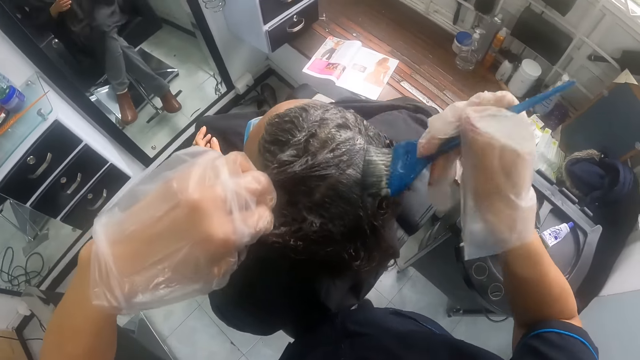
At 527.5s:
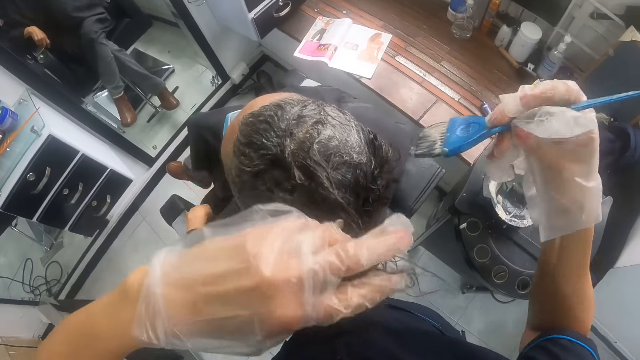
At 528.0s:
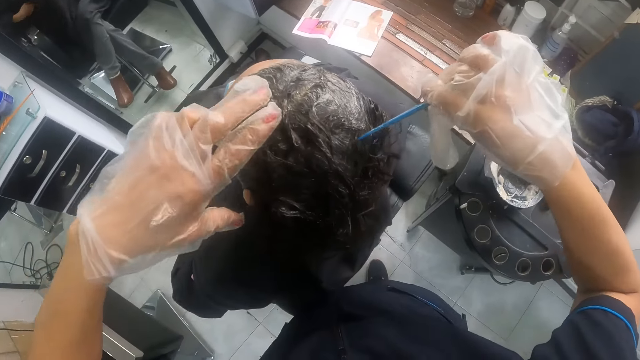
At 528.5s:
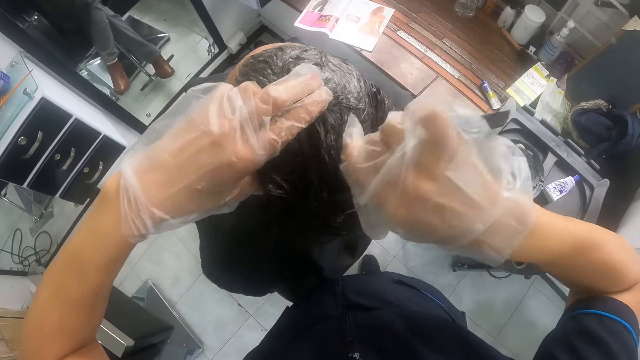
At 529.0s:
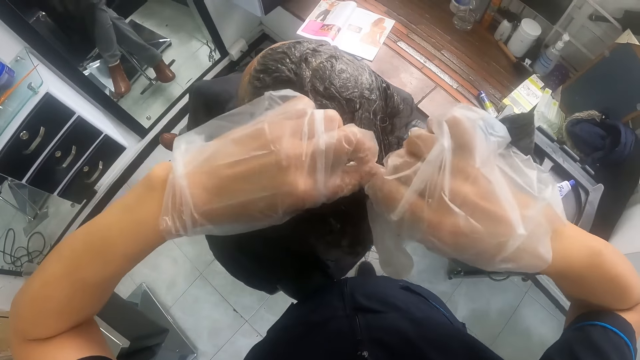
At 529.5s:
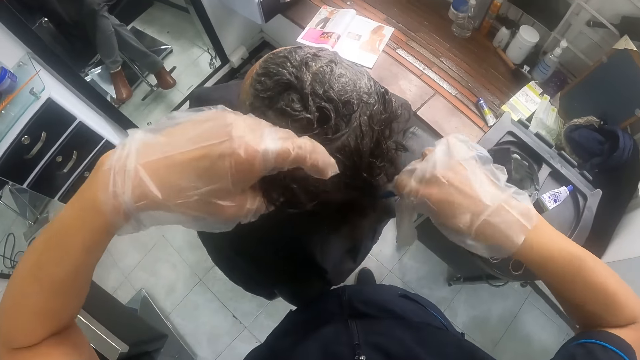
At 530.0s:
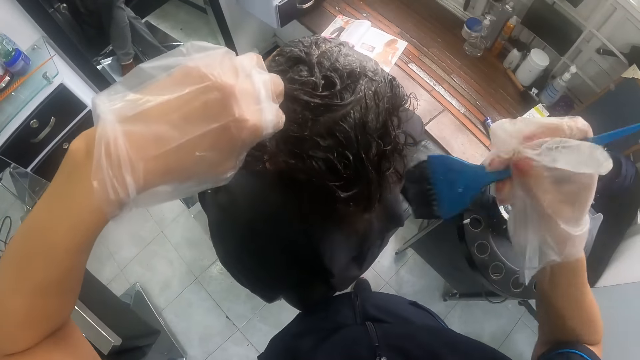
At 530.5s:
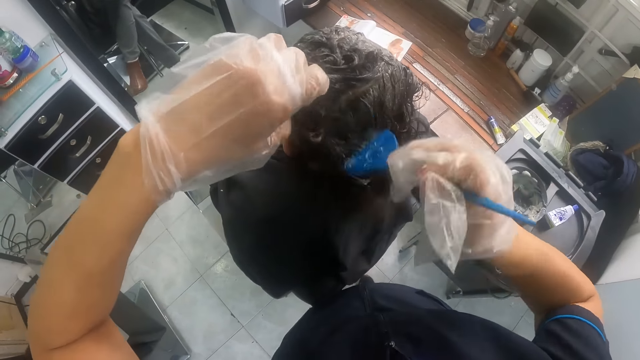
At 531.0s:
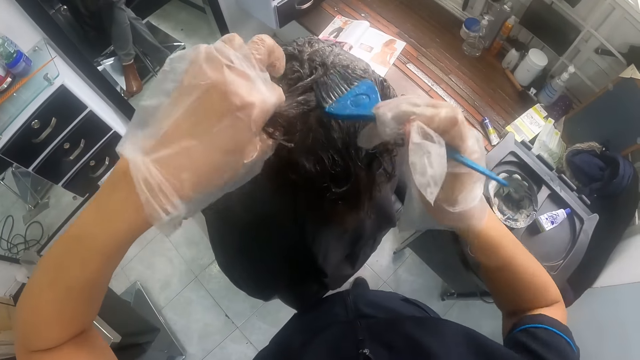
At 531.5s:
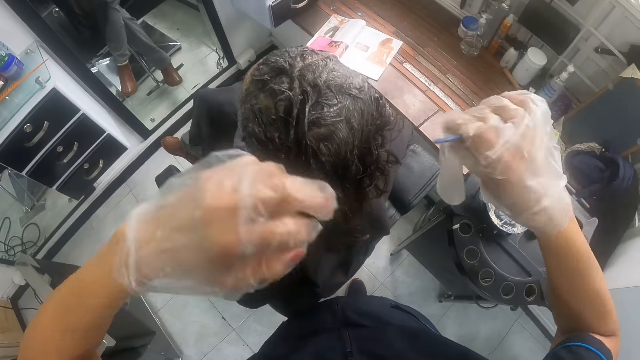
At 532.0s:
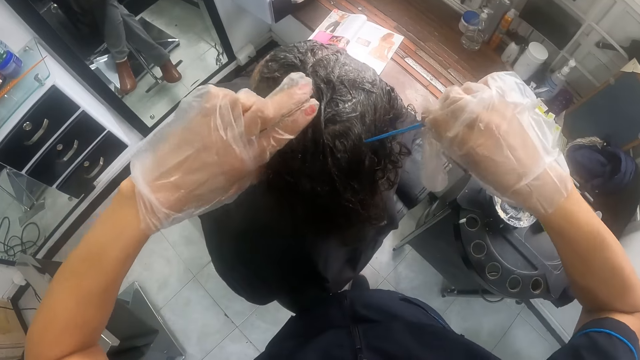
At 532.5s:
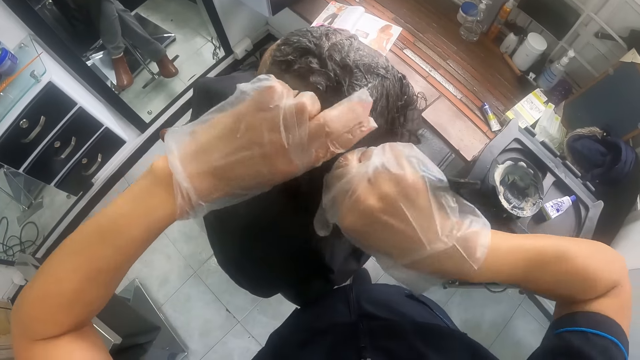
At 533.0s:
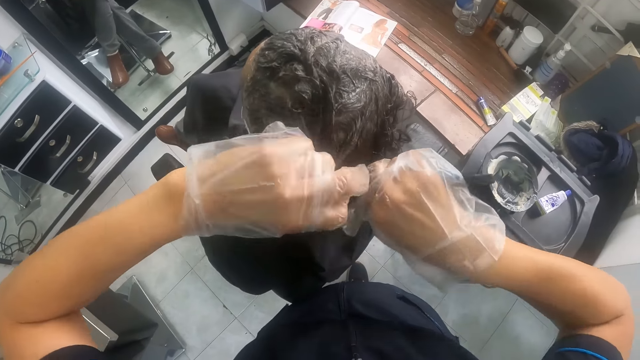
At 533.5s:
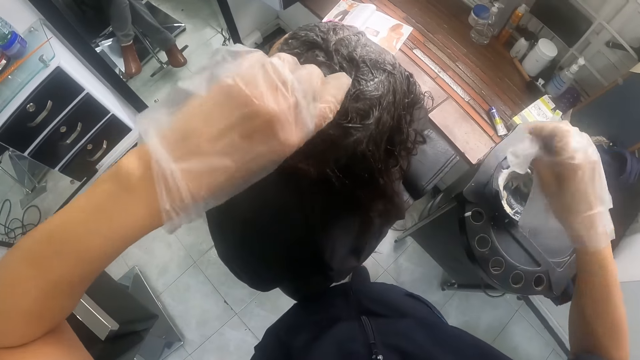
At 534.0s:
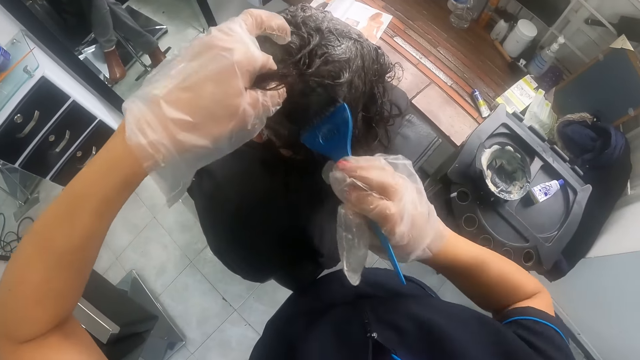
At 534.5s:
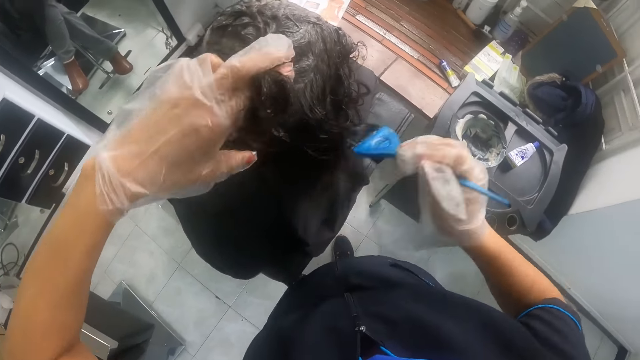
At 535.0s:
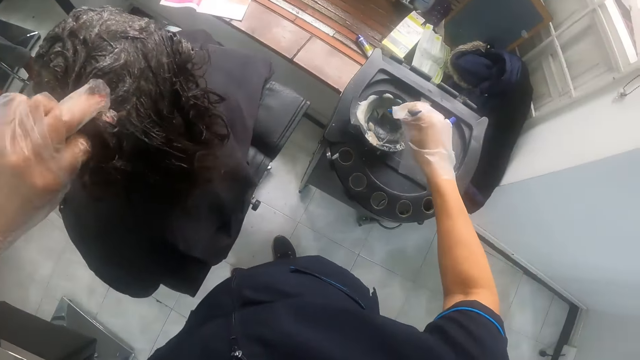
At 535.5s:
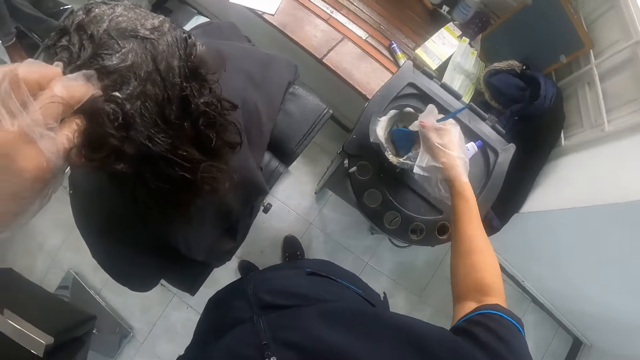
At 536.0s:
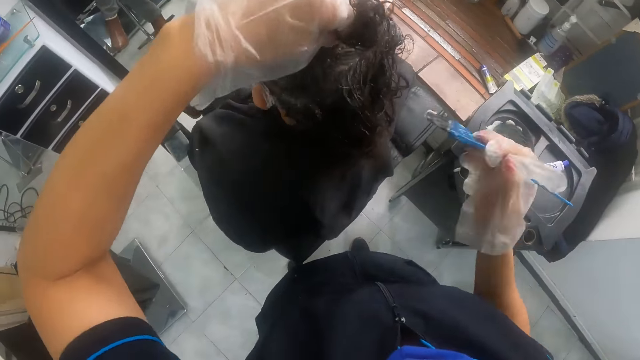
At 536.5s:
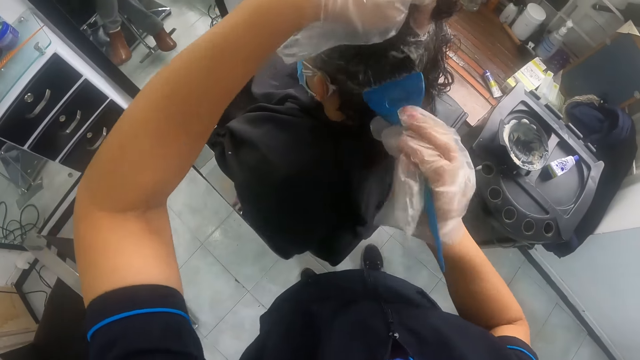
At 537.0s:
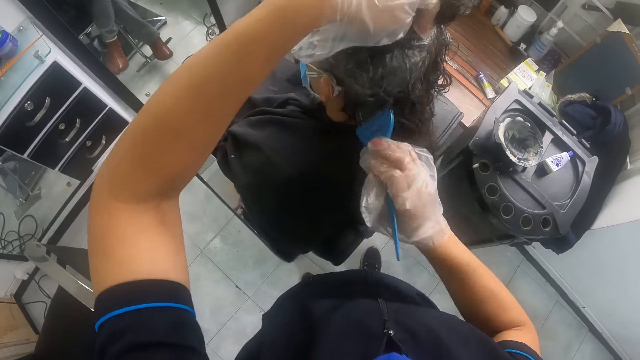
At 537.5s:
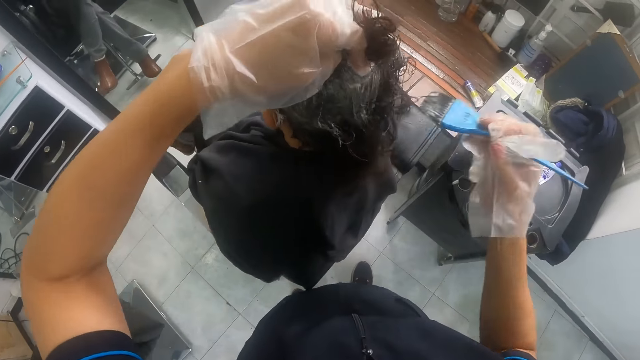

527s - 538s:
The camera wearer applies relaxer to the woman's hair with the hairbrush in her gloved right hand. She parts the woman's hair with the tail of the hairbrush in her right hand. She holds the woman's hair with her gloved left hand. She applies relaxer to the woman's hair with the hairbrush in her gloved right hand. She parts the woman's hair with the tail of the hairbrush in her right hand. She holds the woman's hair with her gloved left hand. She applies relaxer to the woman's hair with the hairbrush in her gloved right hand. She dips the hairbrush in her gloved right hand in the mixing bowl or tin of relaxer. She applies relaxer to the woman's hair with the hairbrush in her gloved right hand.

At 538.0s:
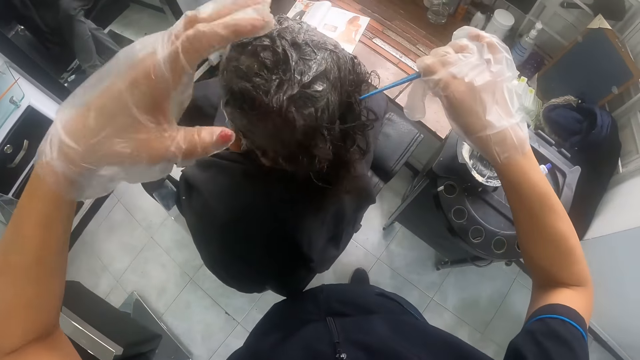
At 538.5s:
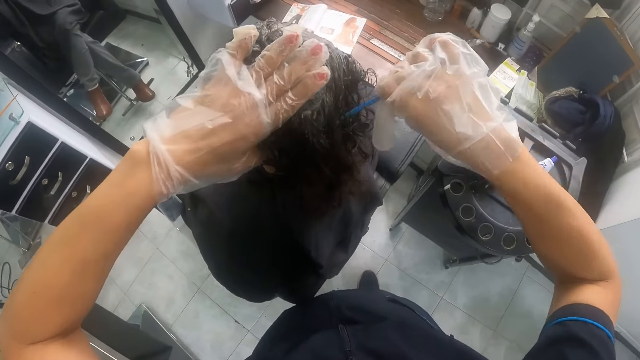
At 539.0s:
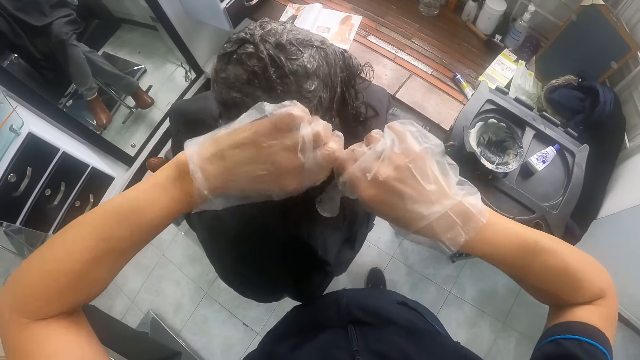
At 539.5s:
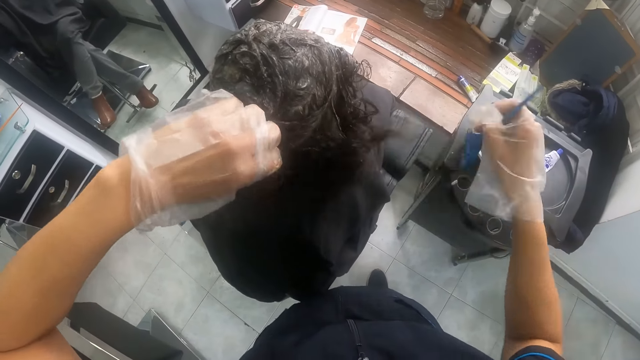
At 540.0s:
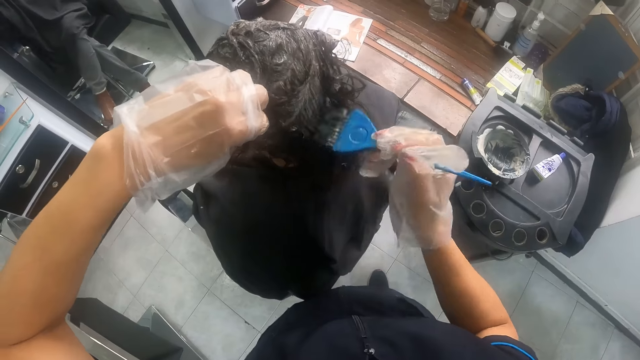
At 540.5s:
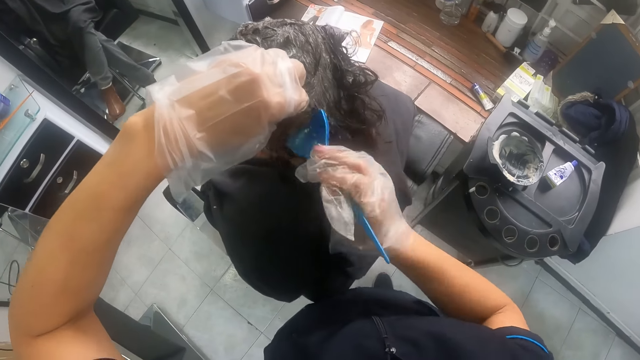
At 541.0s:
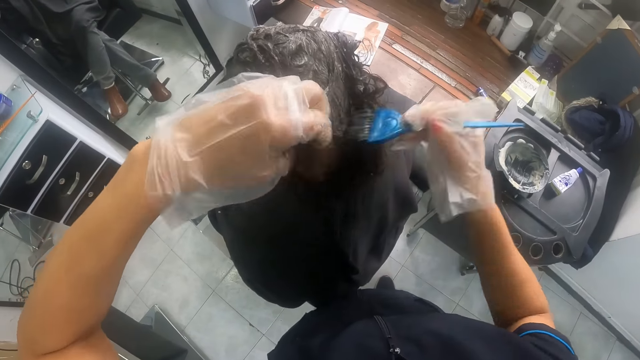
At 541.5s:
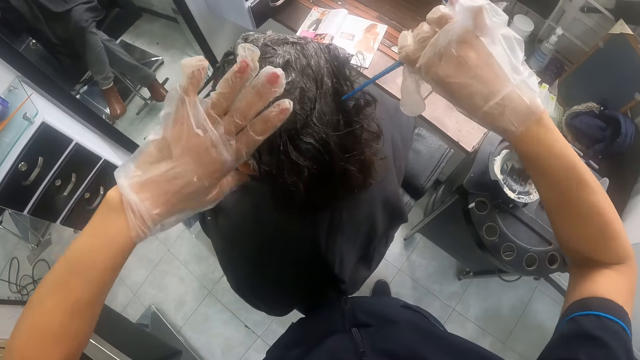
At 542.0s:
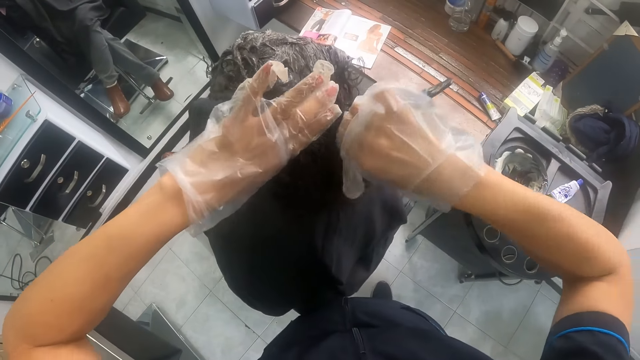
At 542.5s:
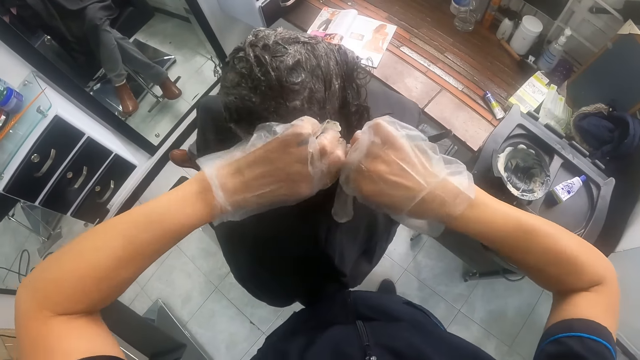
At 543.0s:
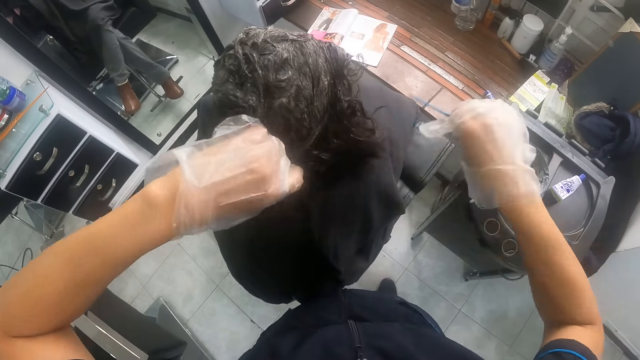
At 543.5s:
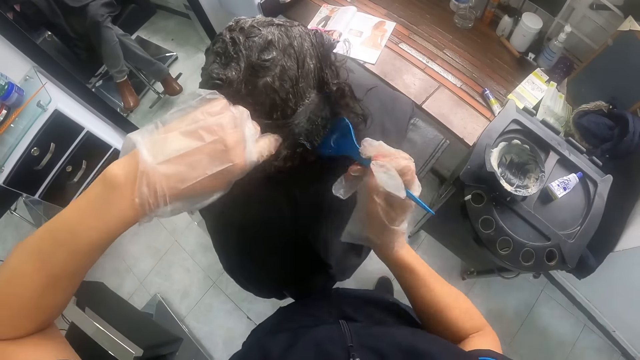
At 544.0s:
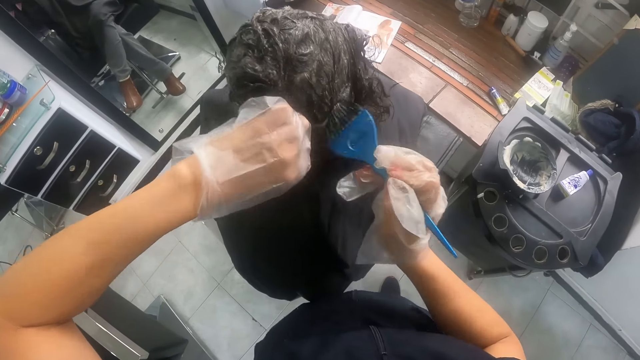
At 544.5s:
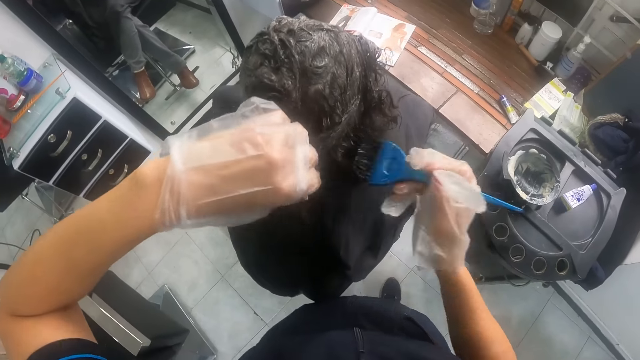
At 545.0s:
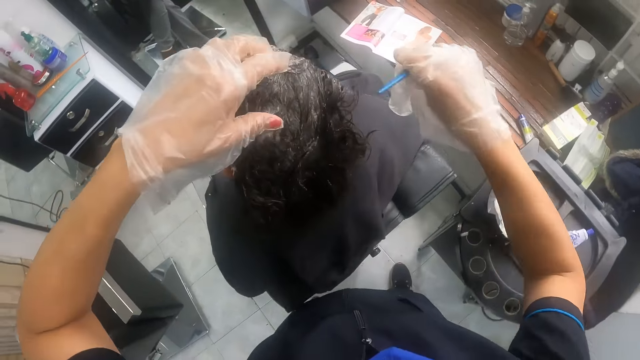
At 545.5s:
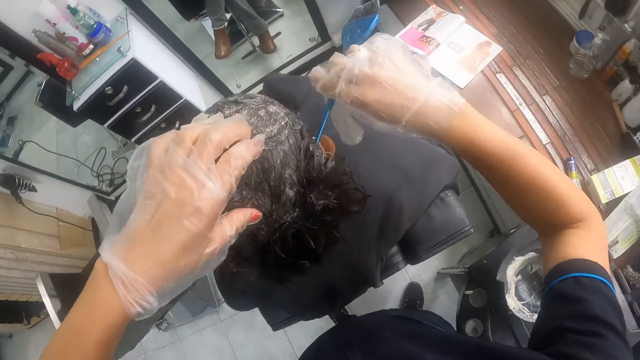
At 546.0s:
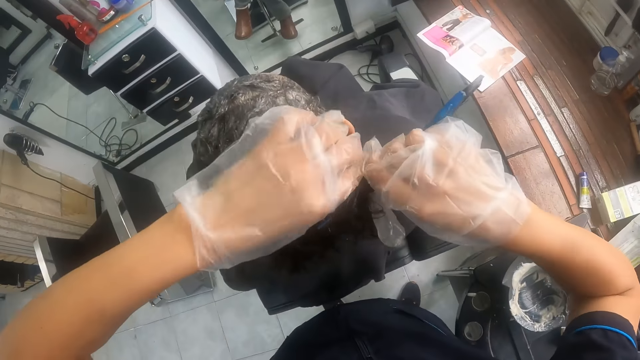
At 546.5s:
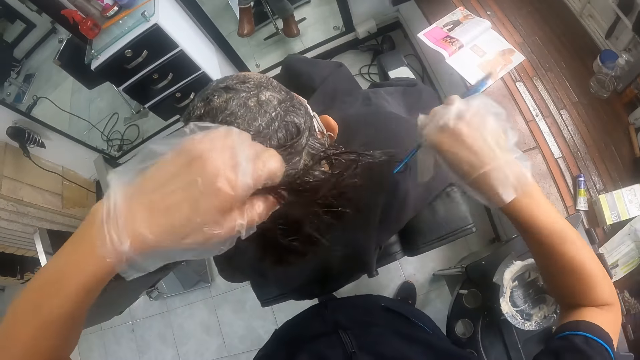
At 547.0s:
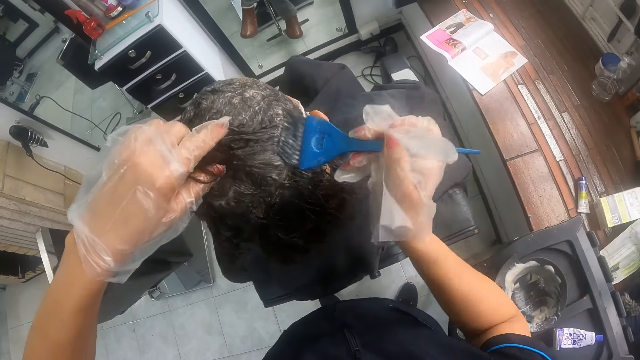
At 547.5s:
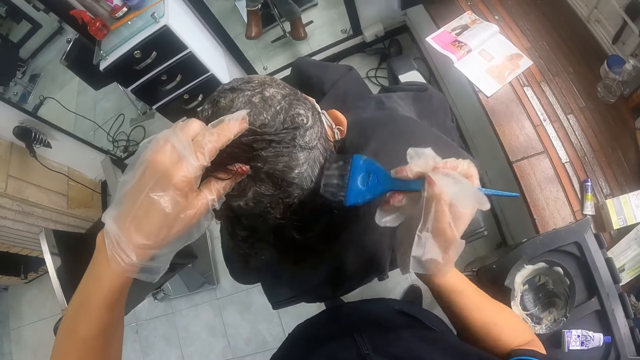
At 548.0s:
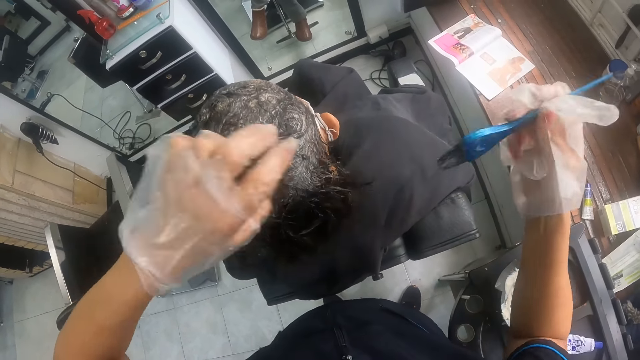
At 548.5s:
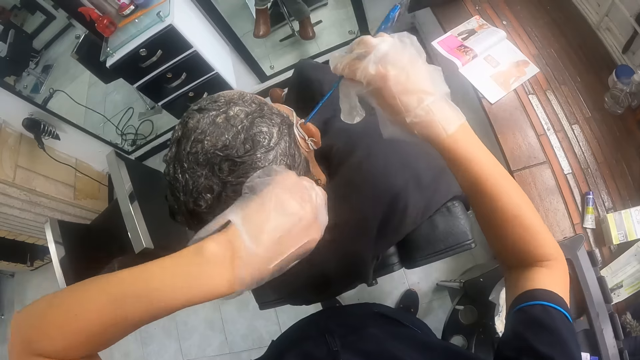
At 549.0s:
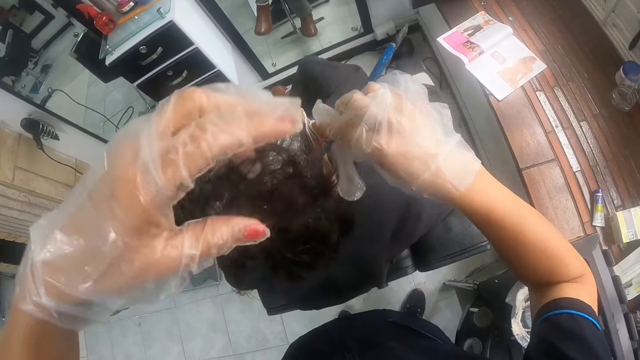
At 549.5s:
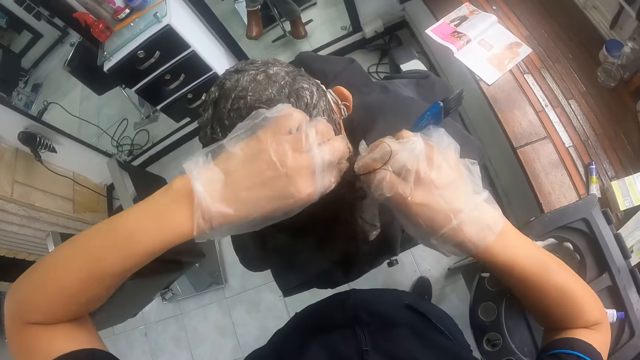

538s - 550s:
The camera wearer parts the woman's hair with the tail of the hairbrush in her right hand. She holds the woman's hair with her gloved left hand. She applies relaxer to the woman's hair with the hairbrush in her gloved right hand. She parts the woman's hair with the tail of the hairbrush in her right hand. She holds the woman's hair with her gloved left hand. She applies relaxer to the woman's hair with the hairbrush in her gloved right hand. She parts the woman's hair with the tail of the hairbrush in her right hand. She holds the woman's hair with her gloved left hand. She applies relaxer to the woman's hair with the hairbrush in her gloved right hand. She holds the woman's hair with her gloved left hand. She parts the woman's hair with the tail of the hairbrush in her right hand. She holds the woman's hair with her gloved left hand.
